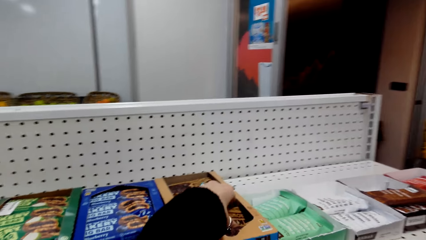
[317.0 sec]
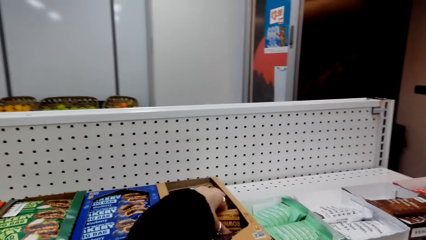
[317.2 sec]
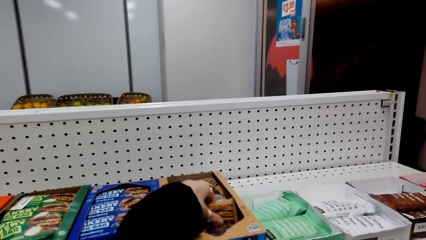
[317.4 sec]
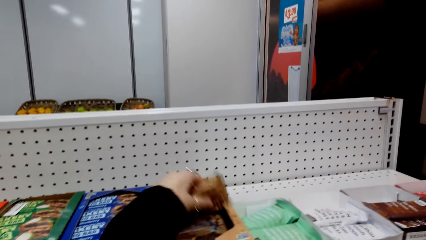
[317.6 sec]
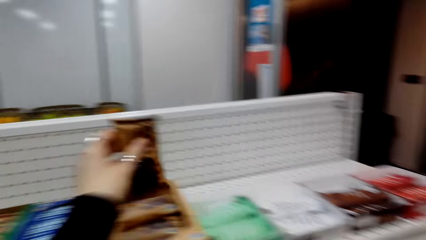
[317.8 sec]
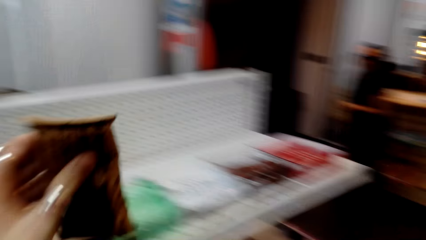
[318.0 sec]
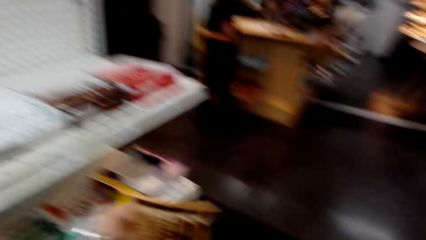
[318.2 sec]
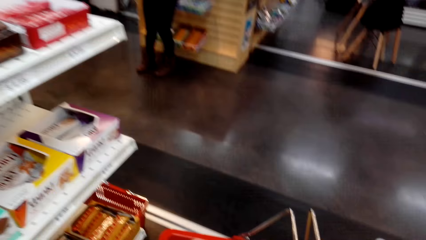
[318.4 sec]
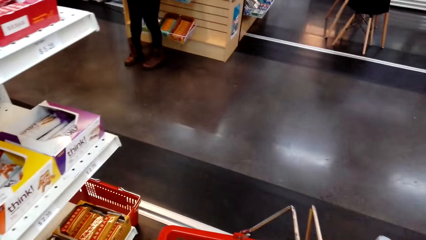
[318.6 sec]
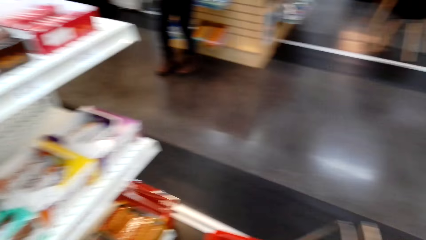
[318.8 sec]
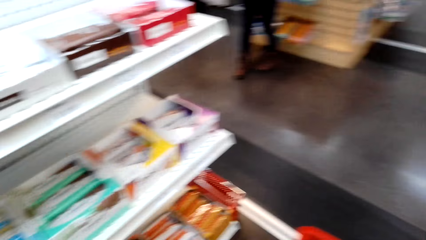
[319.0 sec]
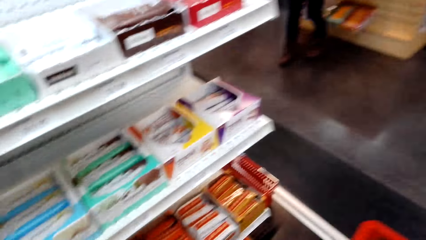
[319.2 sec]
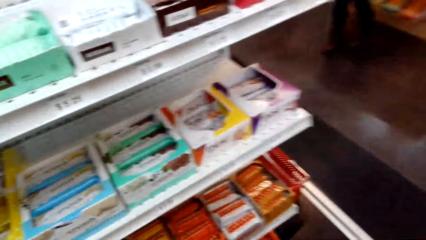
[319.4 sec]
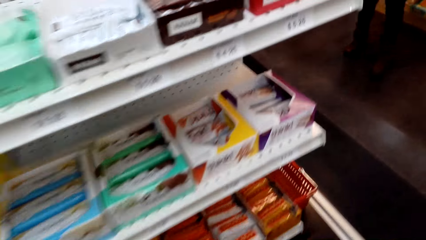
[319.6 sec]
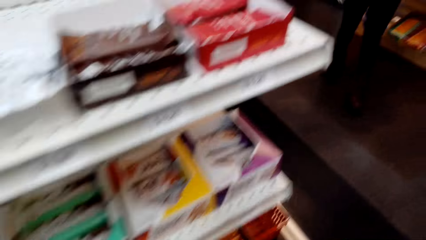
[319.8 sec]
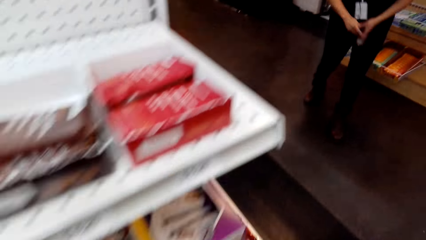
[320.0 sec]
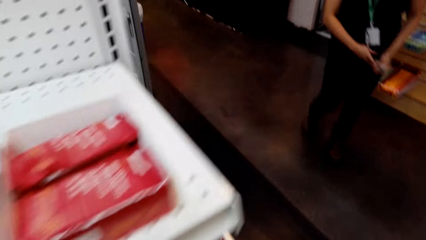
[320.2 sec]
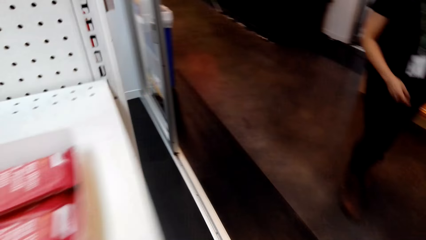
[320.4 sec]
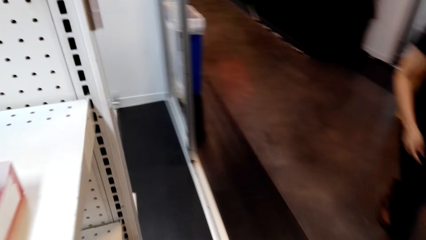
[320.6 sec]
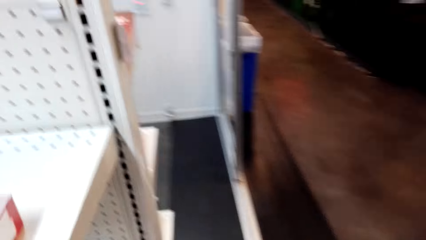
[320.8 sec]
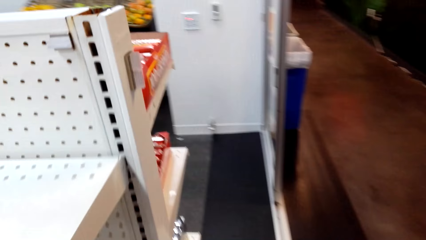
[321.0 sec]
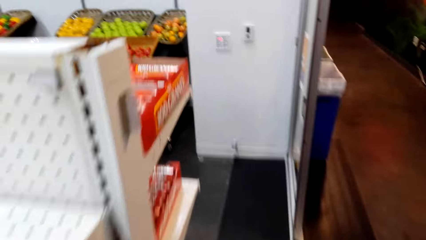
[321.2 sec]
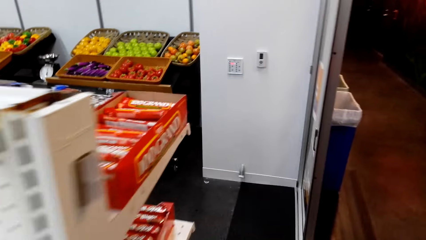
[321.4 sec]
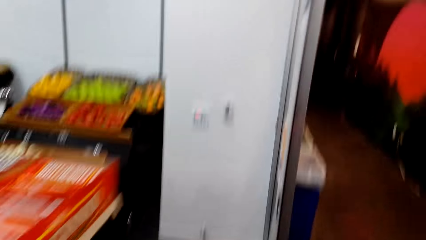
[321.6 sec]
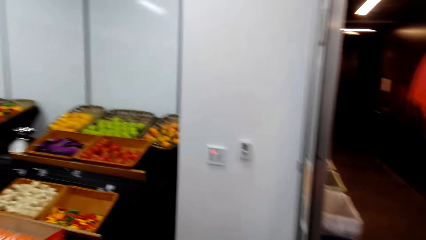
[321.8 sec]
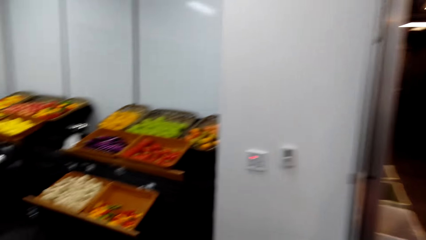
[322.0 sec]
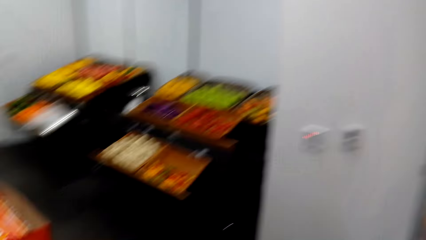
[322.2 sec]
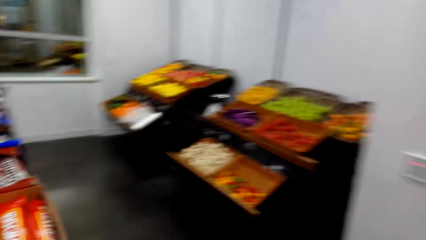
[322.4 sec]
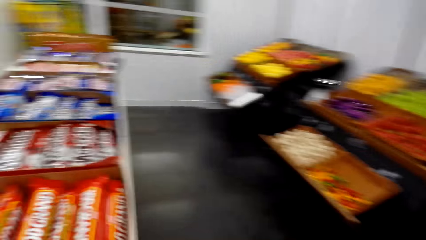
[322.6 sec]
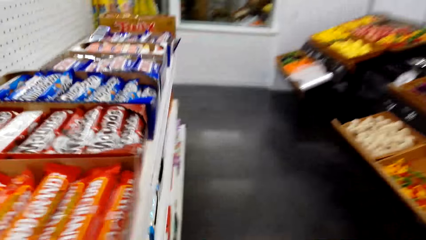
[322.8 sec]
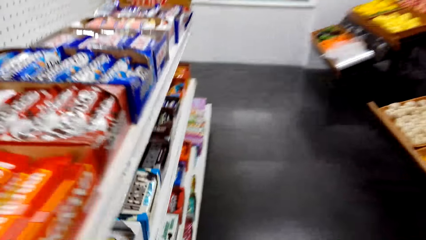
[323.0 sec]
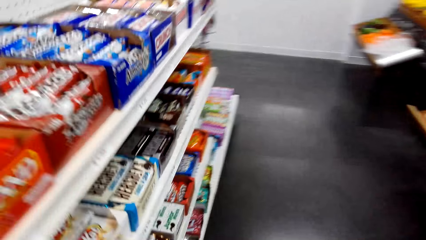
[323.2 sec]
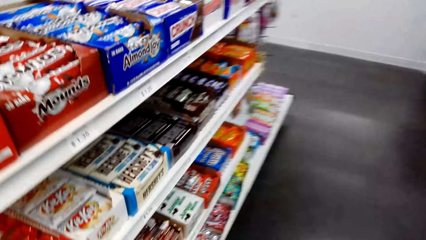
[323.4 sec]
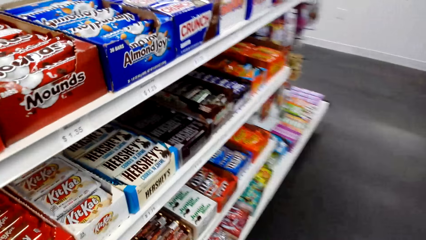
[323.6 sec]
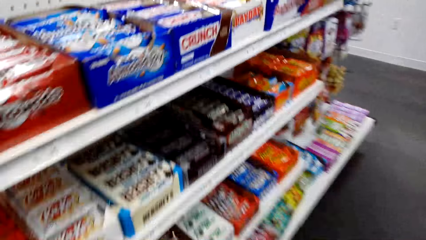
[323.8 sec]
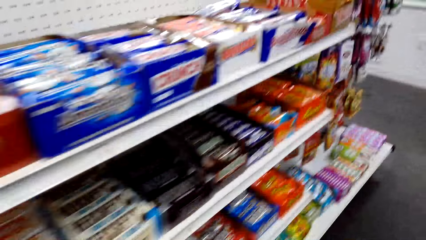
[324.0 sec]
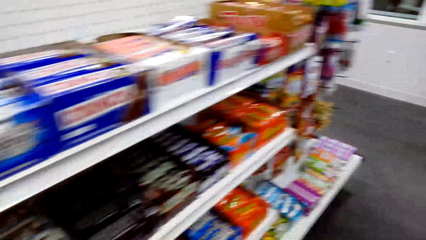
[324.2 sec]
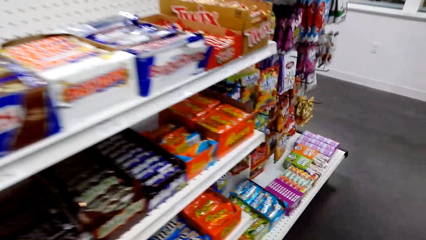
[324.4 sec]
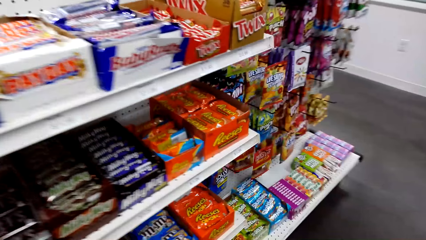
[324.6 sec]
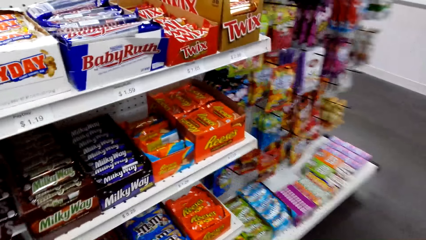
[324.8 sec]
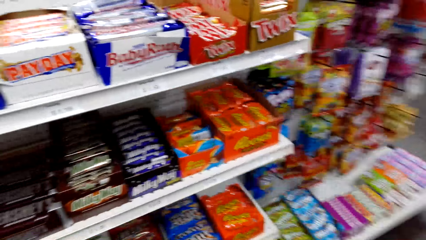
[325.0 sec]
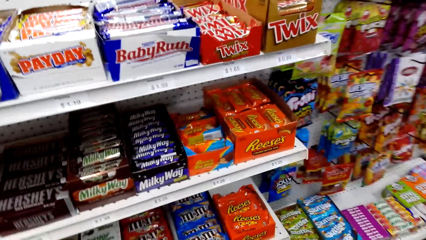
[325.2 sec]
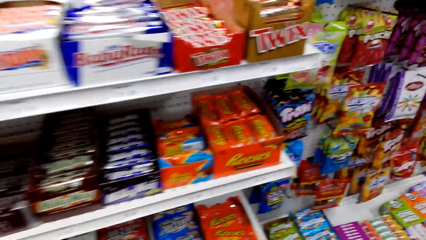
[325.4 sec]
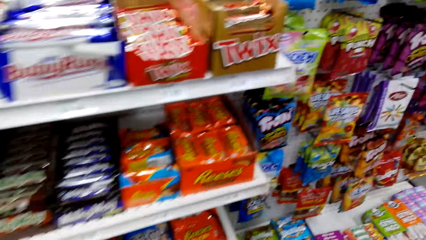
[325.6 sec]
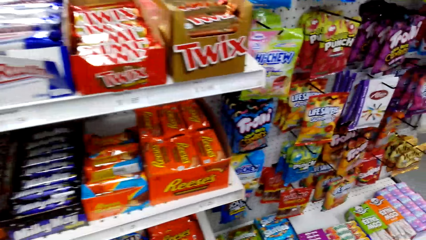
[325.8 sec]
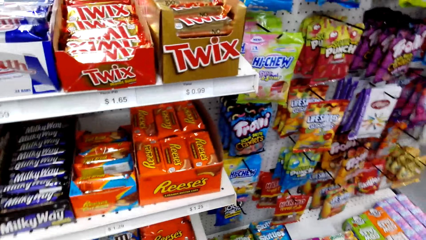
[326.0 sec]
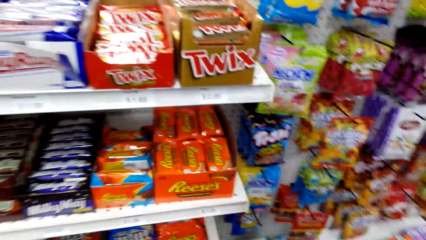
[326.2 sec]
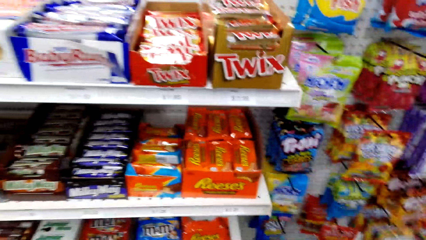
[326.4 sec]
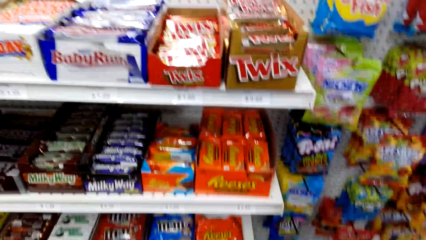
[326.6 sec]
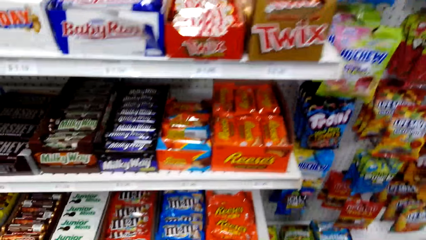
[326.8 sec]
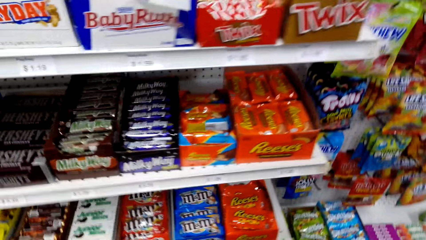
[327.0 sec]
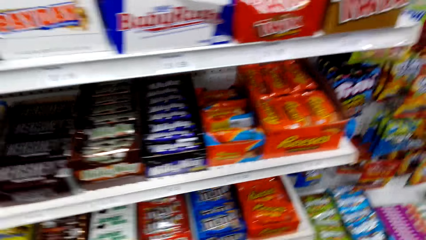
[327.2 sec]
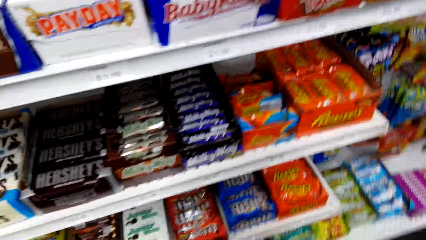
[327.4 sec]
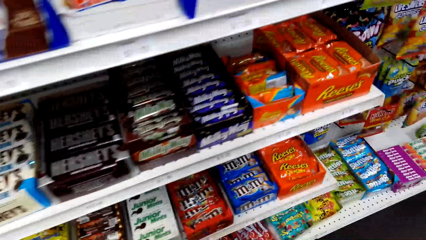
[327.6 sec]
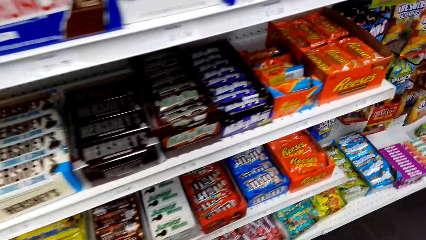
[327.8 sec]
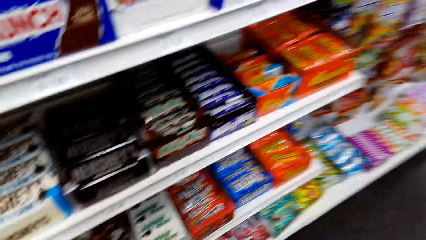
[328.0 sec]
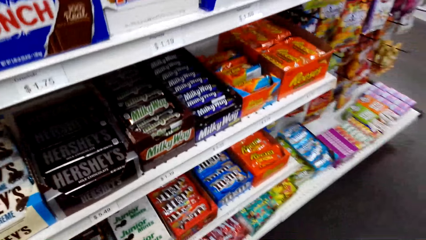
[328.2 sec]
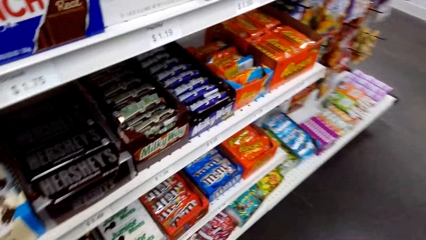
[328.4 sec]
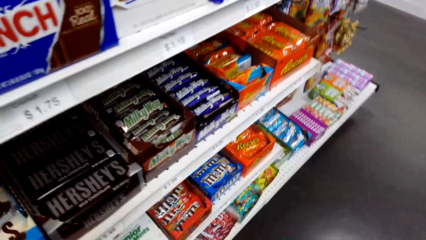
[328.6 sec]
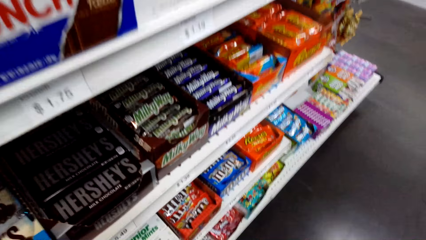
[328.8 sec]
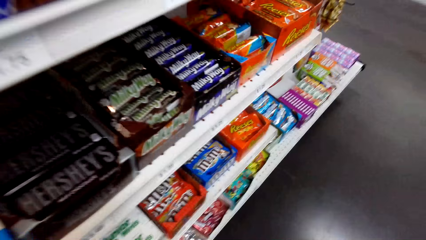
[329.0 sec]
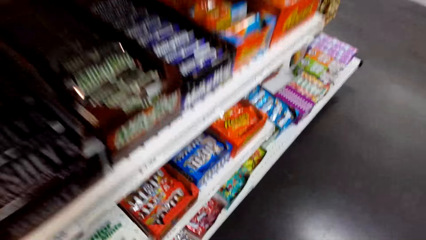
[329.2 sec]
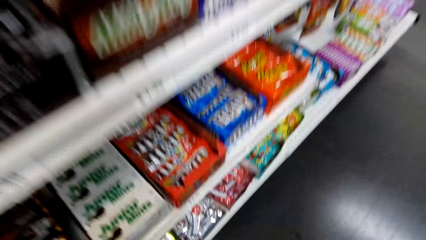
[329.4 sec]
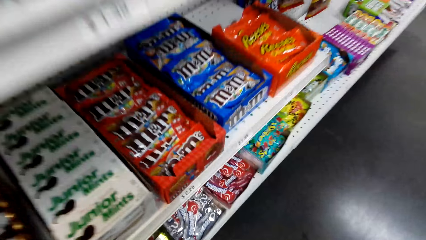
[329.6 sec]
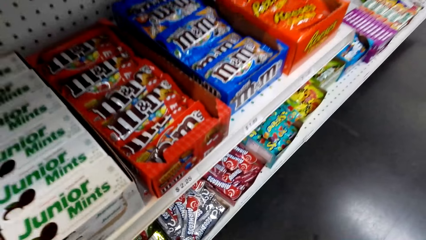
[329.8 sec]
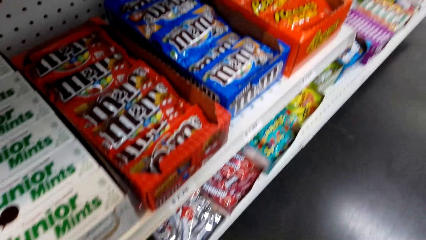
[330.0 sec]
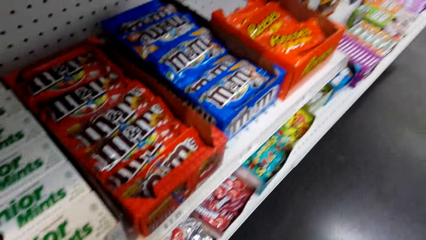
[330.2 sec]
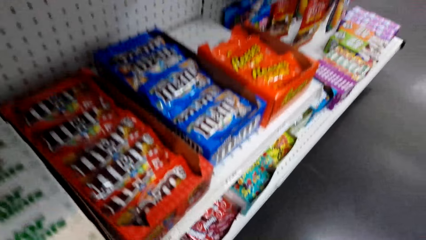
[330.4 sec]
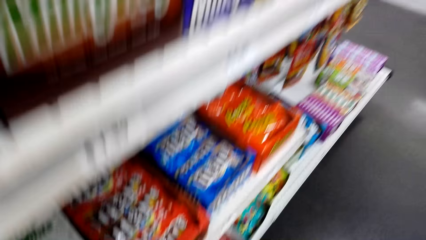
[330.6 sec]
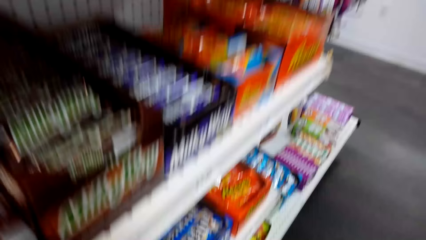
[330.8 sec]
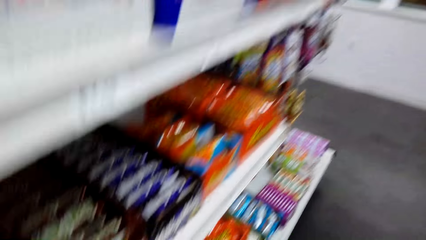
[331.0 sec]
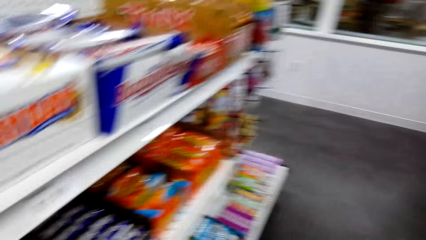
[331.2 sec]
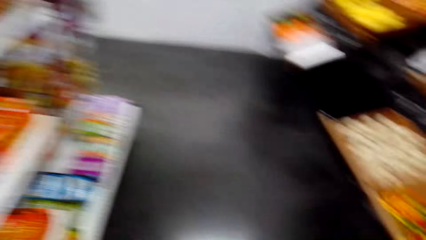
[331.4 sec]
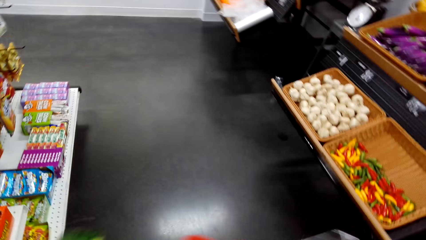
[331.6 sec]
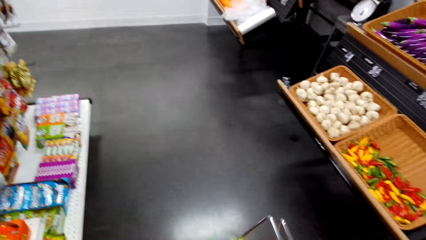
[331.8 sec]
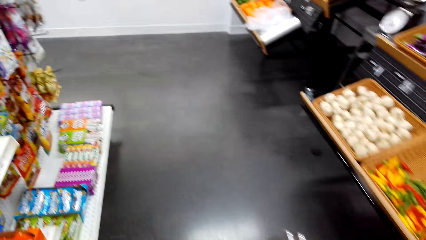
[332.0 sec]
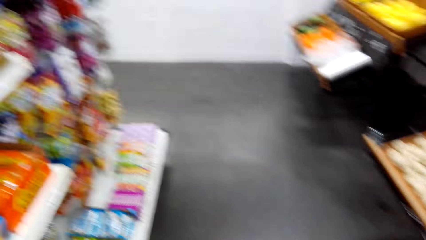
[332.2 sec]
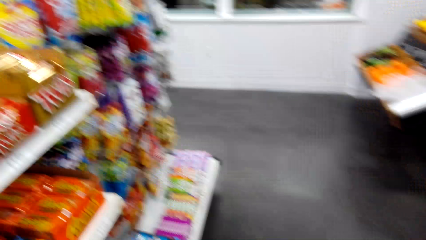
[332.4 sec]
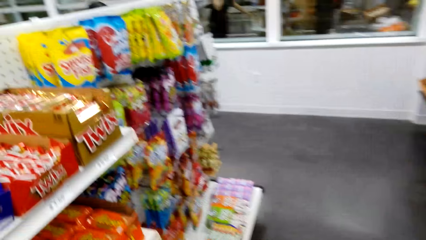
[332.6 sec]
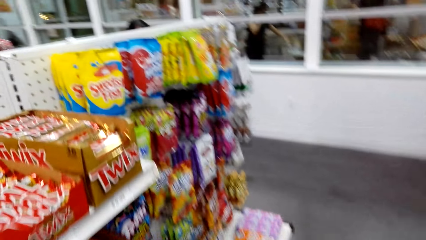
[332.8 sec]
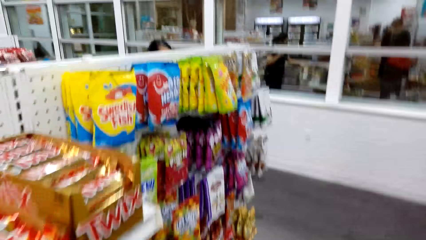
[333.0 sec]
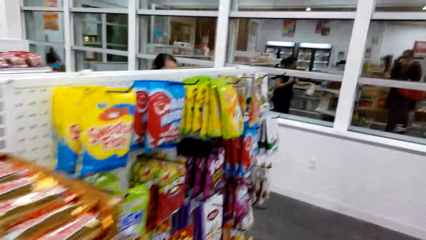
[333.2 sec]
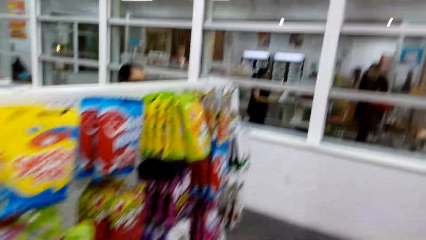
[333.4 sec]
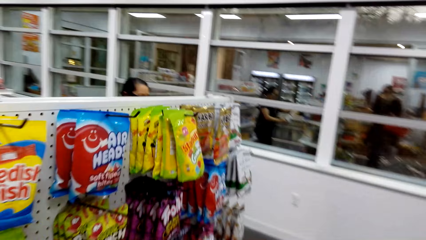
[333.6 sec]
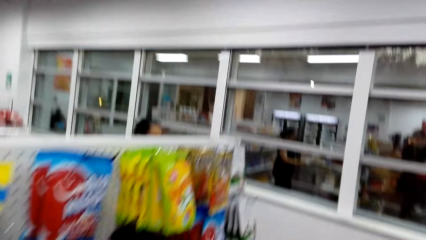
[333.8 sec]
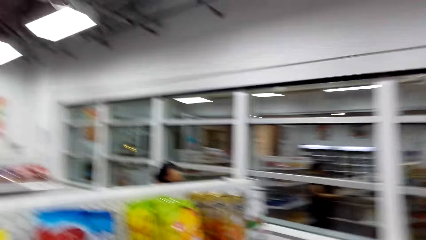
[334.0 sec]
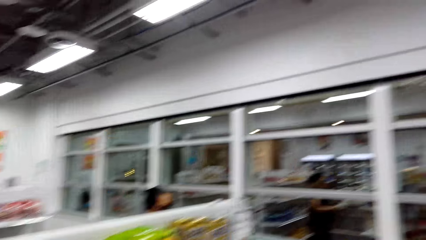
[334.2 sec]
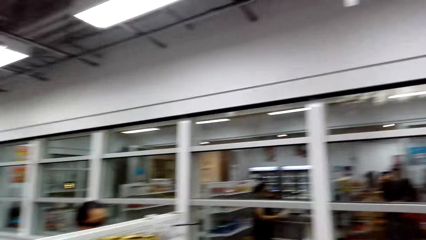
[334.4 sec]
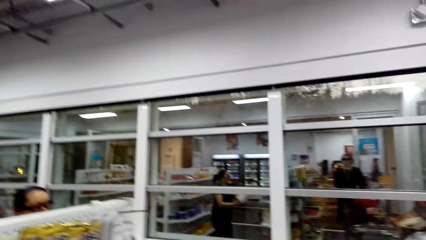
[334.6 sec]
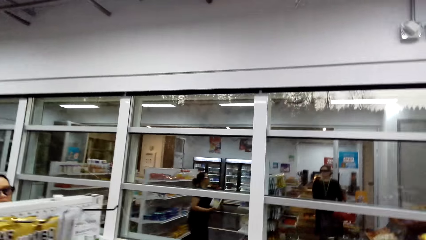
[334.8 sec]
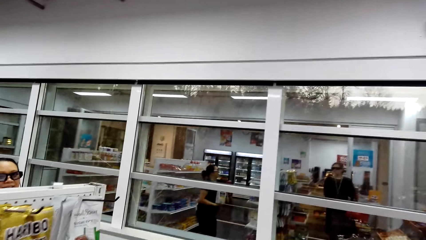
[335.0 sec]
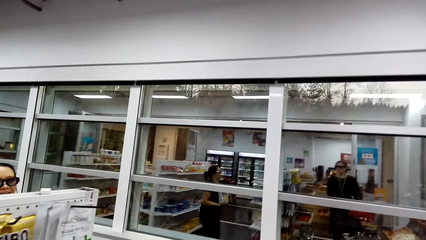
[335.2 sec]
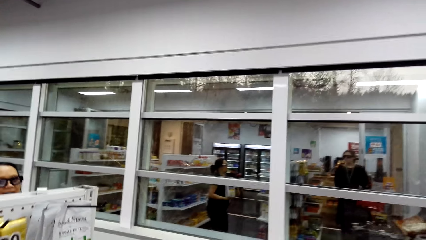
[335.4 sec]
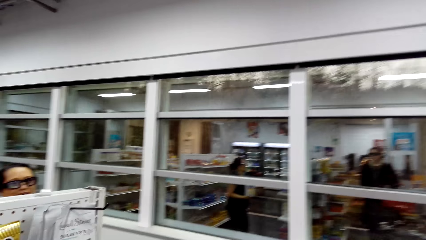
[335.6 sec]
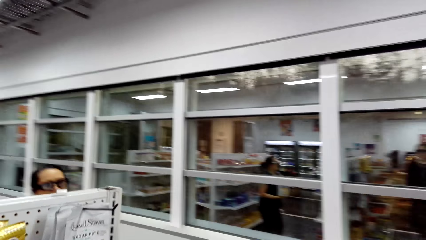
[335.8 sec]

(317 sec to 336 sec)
The camera wearer picks a sachet of something from the shelf with his left hand. He puts the sachet of something in the shopping basket or bucket. He walks. He walks again and laughs. He looks at the items on the supermarket shelf and stops walking. He talks to a woman. He picks a candy from the shelf. He puts the candy in the shopping bucket. The woman talks to the camera wearer. The camera wearer walks.
